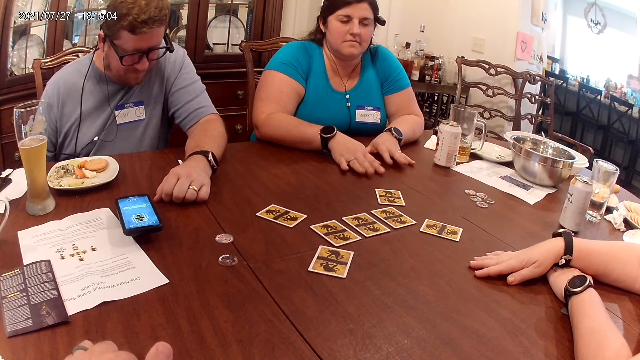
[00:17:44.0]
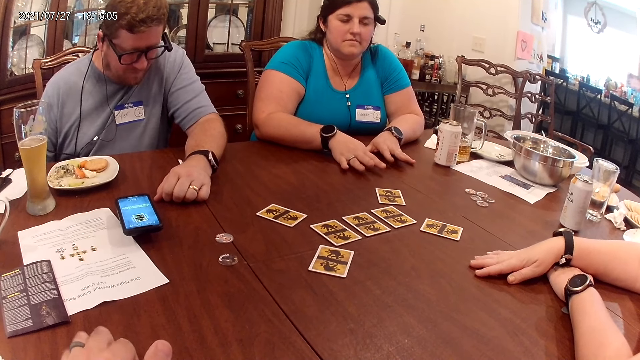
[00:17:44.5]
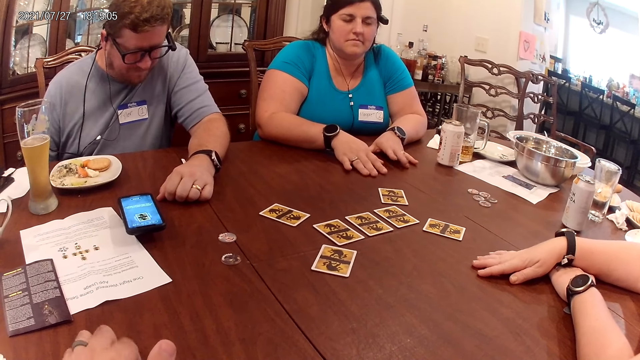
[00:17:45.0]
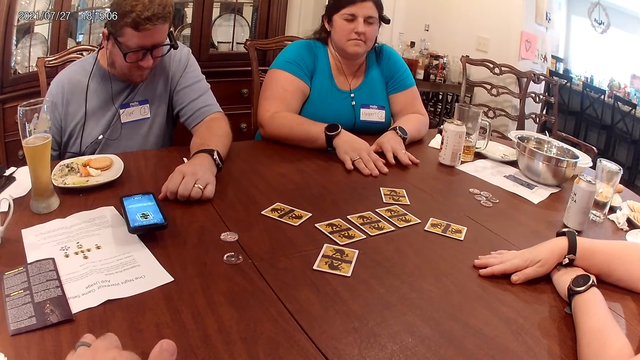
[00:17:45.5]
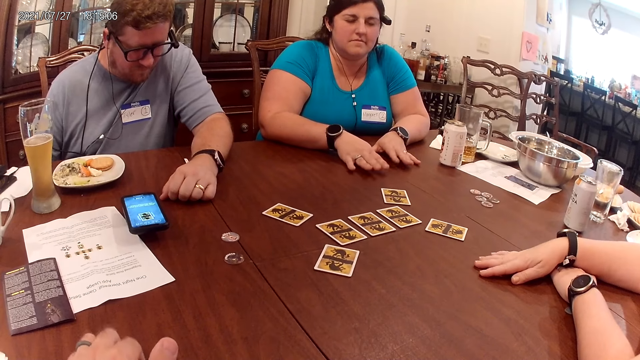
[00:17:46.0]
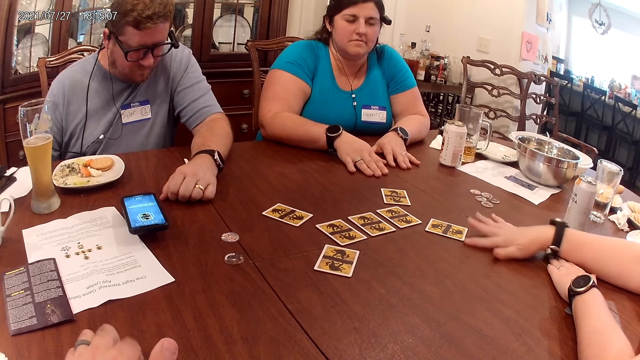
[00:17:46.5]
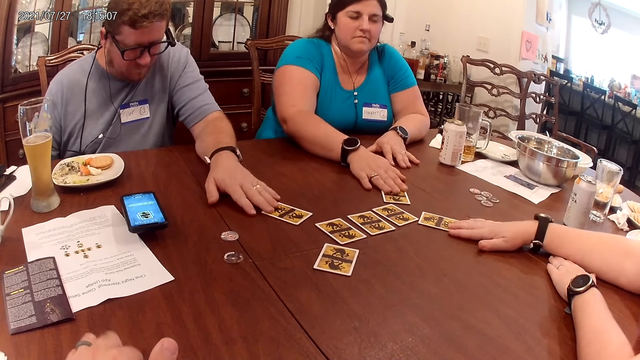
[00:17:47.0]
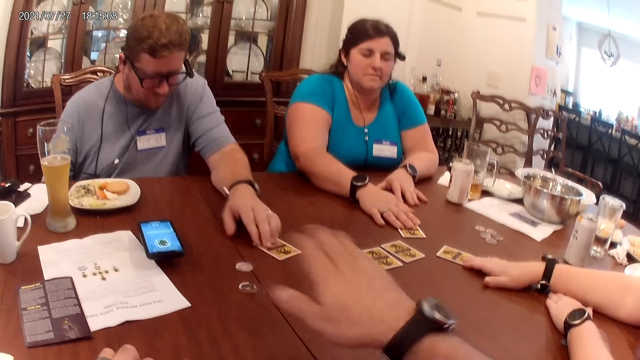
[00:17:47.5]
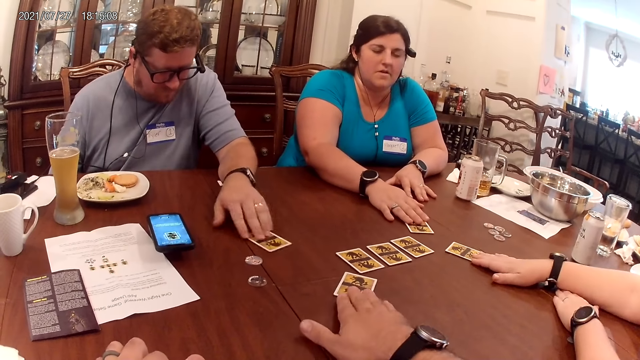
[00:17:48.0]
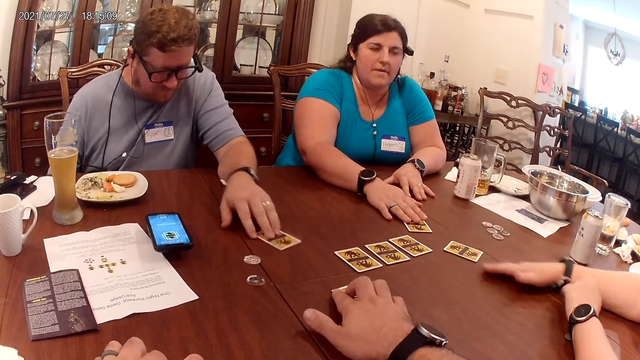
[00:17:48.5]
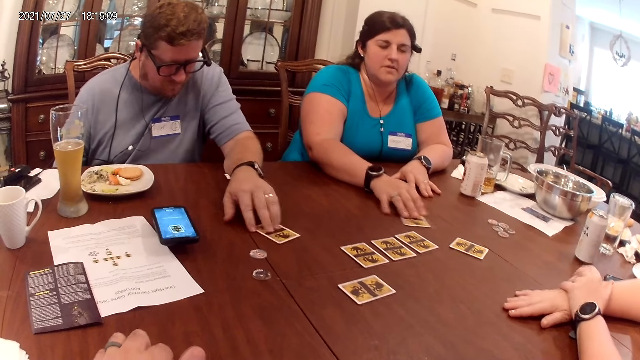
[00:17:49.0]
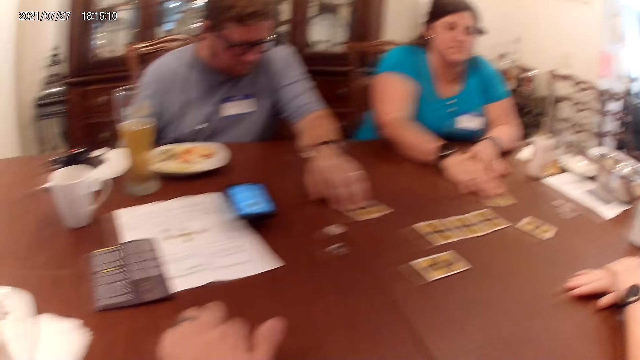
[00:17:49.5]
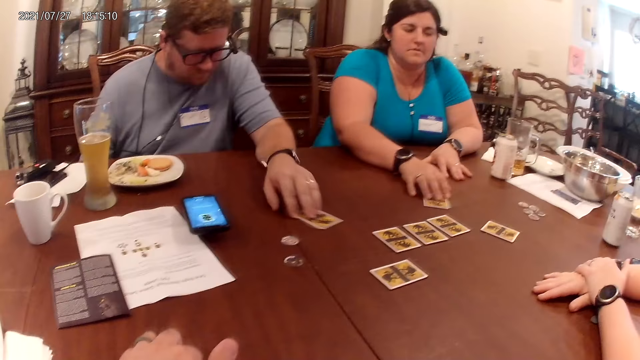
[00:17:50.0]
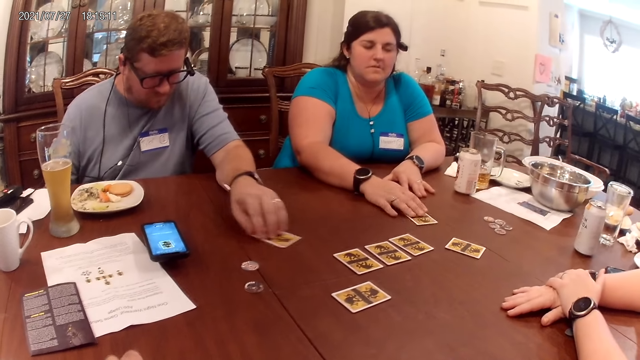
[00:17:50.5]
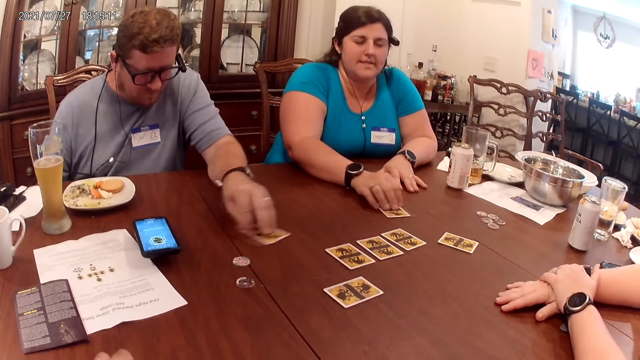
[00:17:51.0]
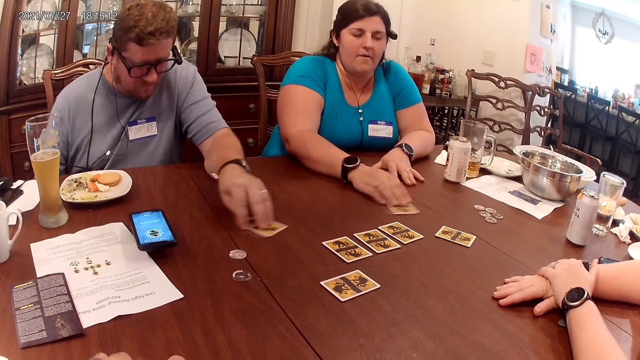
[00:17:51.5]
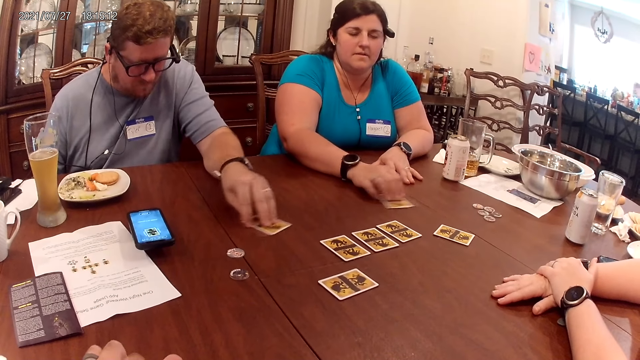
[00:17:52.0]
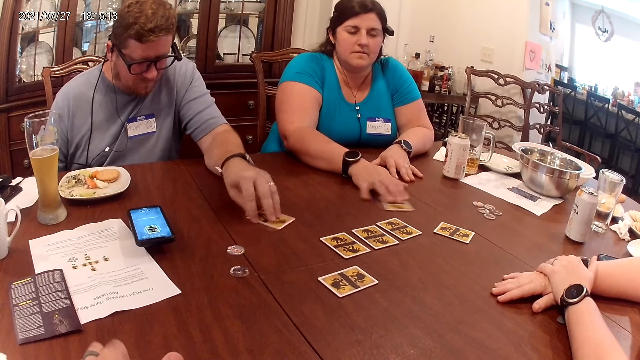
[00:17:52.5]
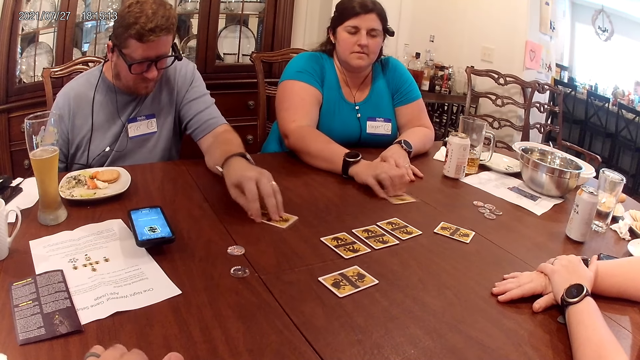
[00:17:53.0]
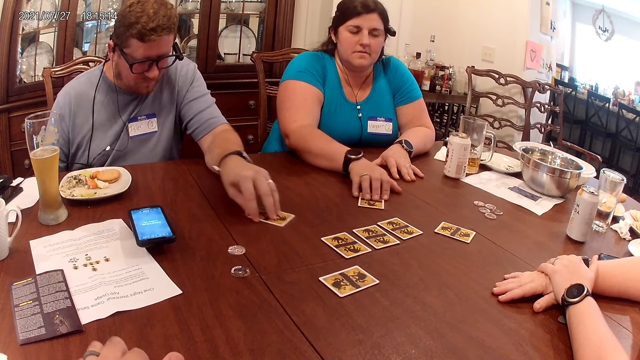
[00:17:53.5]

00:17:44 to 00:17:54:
The woman holds the card on the table with her right hand. Another woman holds the card on the table with her right hand. The man holds the card on the table with his left hand. The first woman moves the card on the table with her right hand. The man moves the card on the table with his left hand. The camera wearer holds the card on the table with his right hand. He moves the card on the table with his right hand. The other woman moves the card on the table with her right hand.

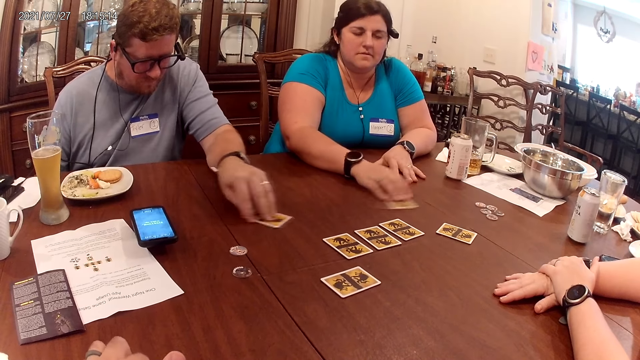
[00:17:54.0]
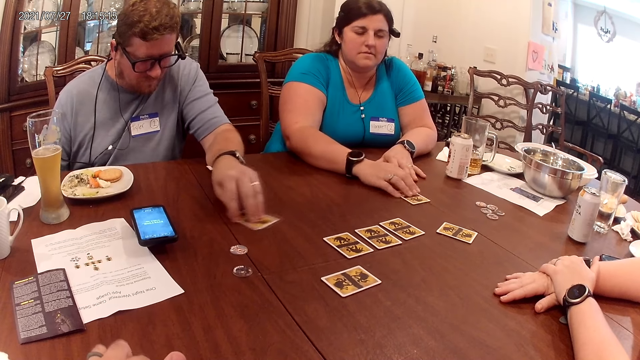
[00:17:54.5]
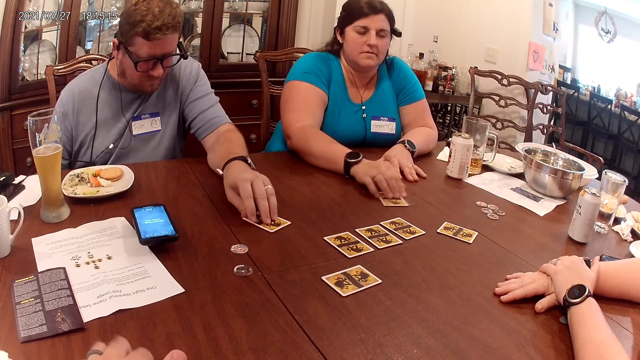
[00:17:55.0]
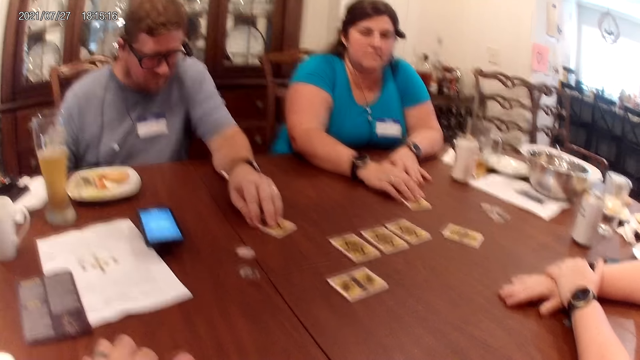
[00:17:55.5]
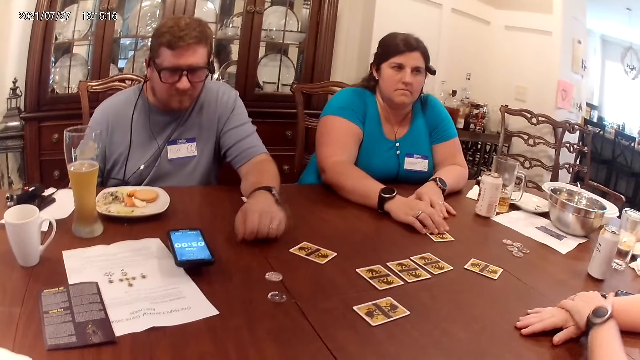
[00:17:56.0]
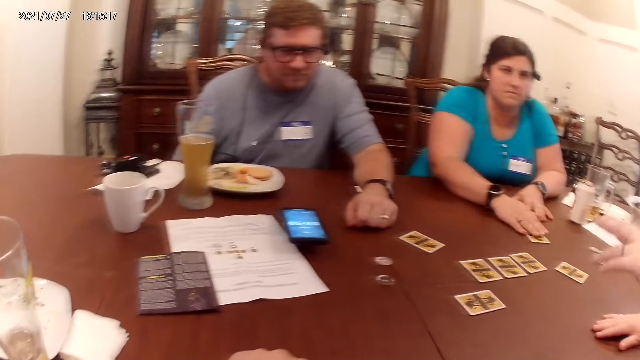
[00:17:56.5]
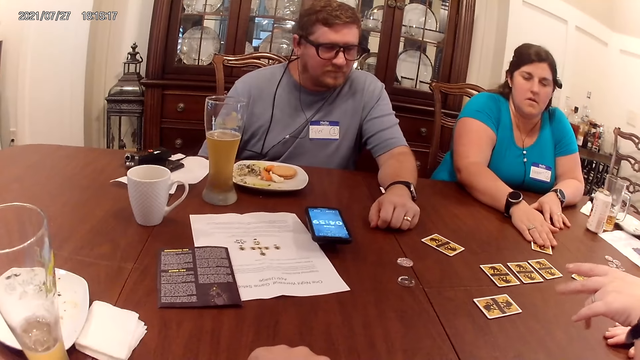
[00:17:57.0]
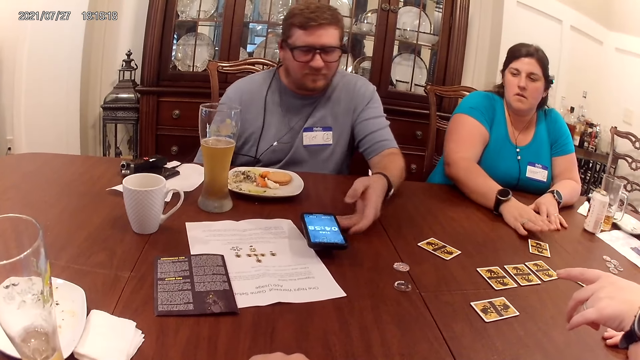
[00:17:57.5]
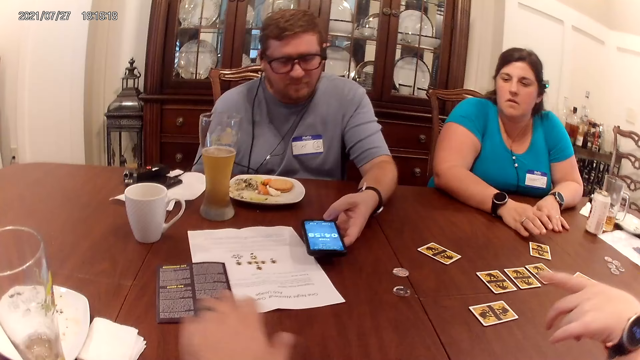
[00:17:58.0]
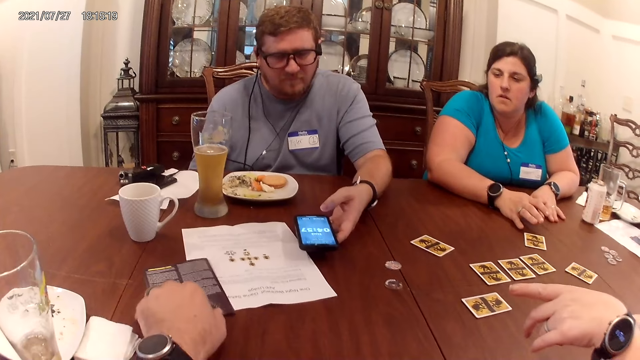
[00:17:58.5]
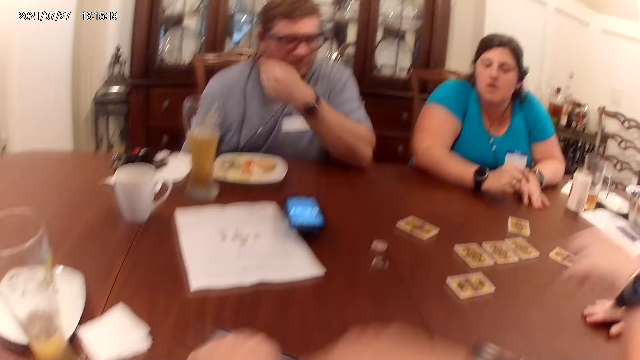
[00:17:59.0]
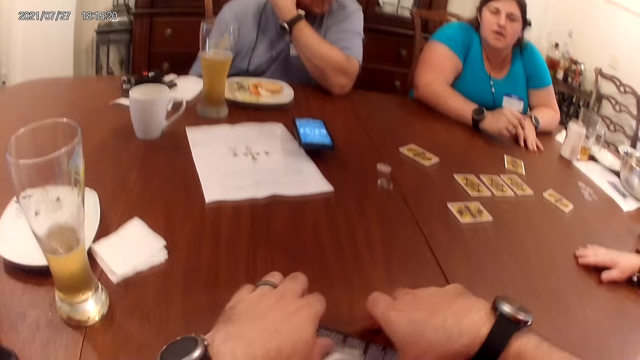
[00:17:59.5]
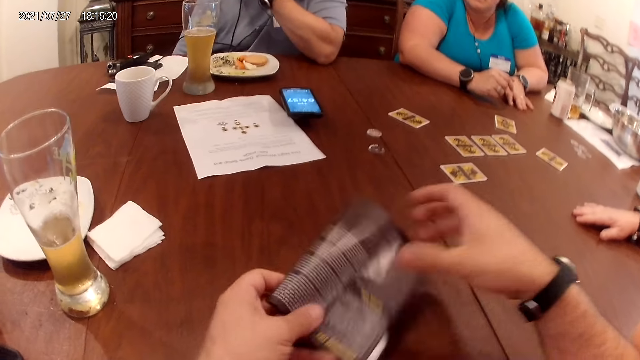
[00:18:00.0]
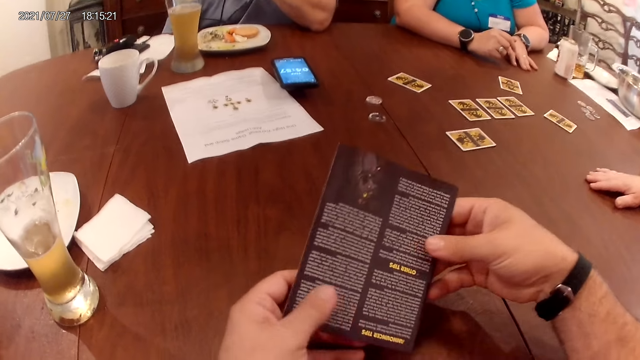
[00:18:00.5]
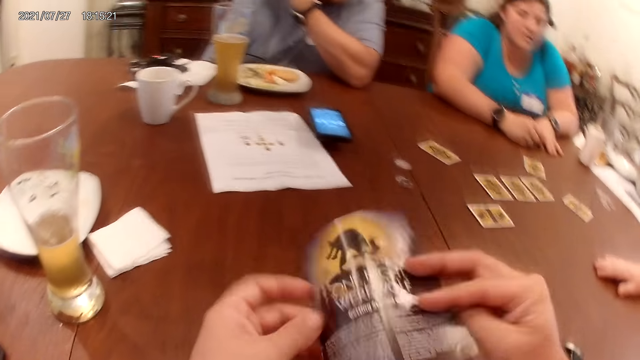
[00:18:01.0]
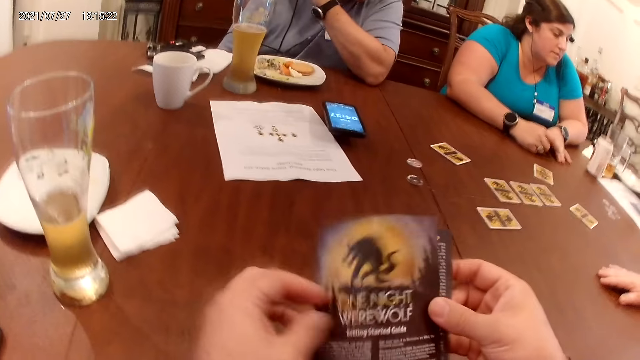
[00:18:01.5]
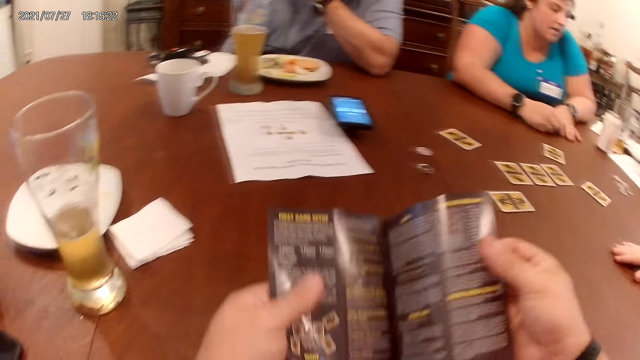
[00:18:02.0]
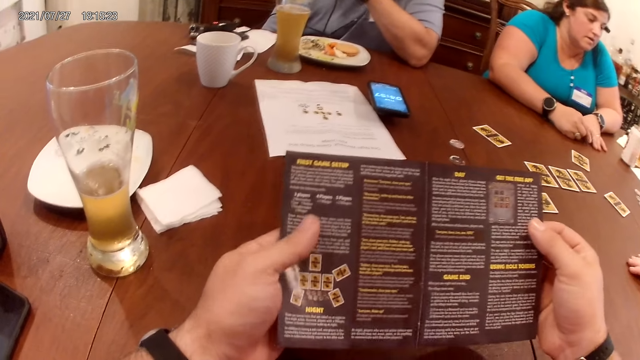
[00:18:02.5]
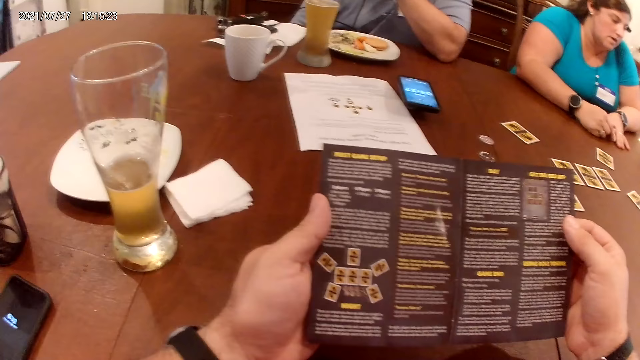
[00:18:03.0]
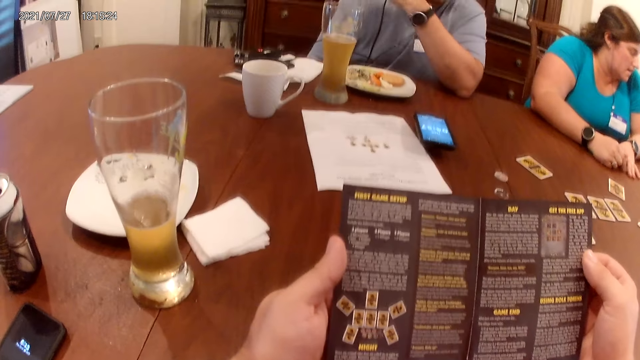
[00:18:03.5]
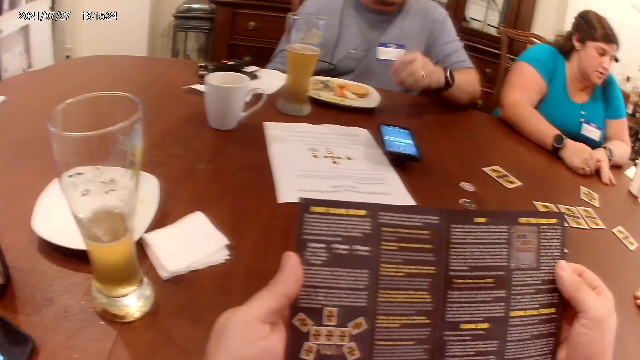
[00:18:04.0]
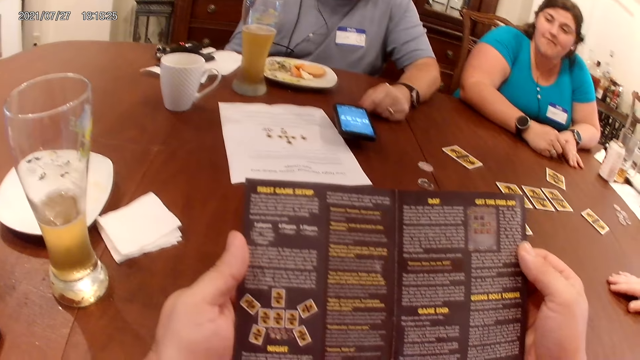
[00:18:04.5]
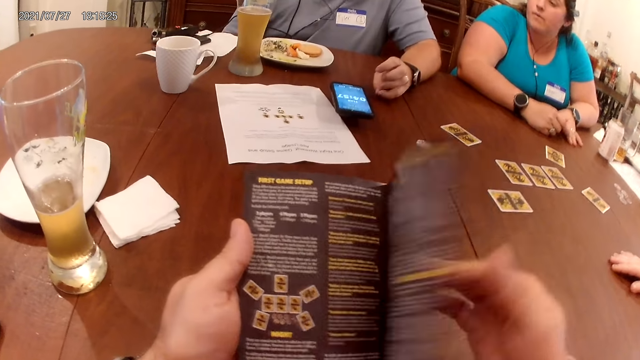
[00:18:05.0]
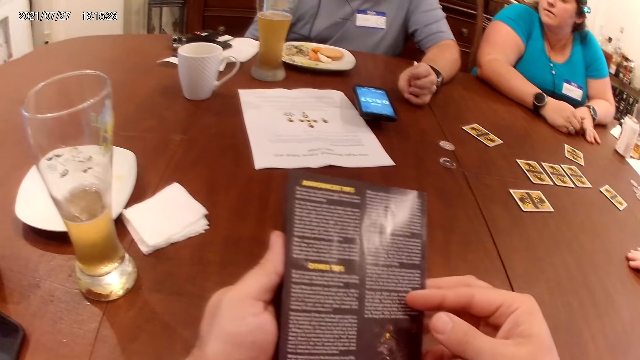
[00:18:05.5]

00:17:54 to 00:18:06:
The woman points with her left hand. Another woman moves the card on the table with her right hand. The man holds the phone on the table with his left hand. The camera wearer drags the game guide on the table with his left hand. He lifts the game guide with his hands. The man touches his right ear with his left hand. The camera wearer flips the game guide in his hands and opens the game guide in his hands. He reads.
